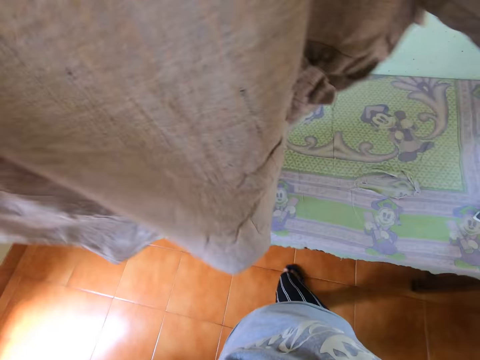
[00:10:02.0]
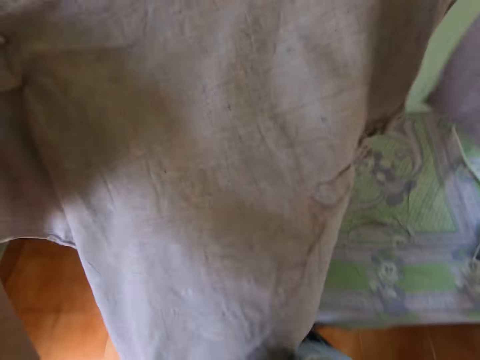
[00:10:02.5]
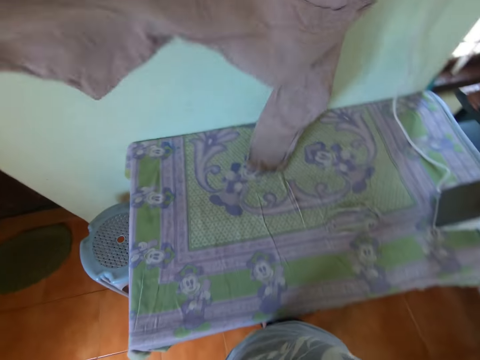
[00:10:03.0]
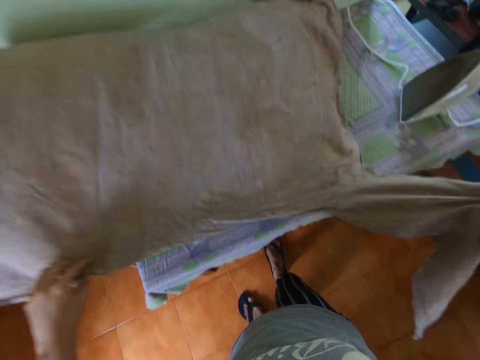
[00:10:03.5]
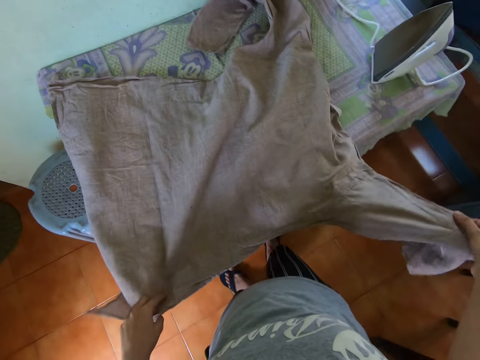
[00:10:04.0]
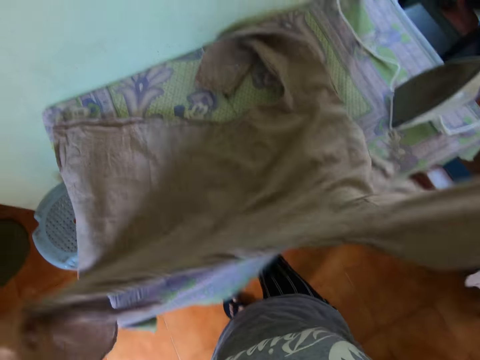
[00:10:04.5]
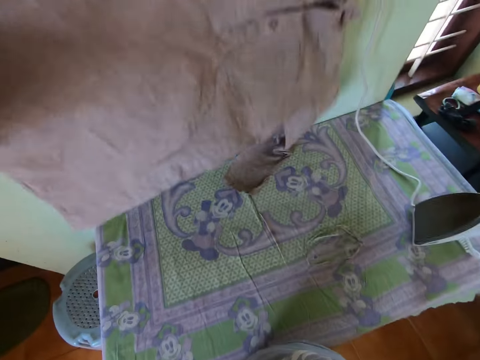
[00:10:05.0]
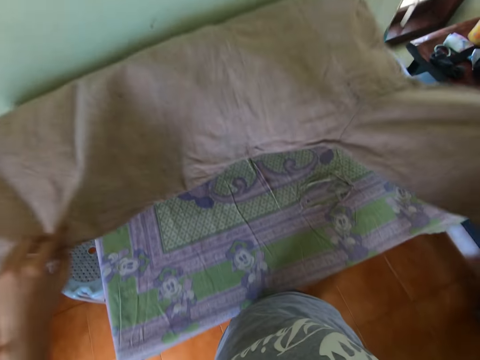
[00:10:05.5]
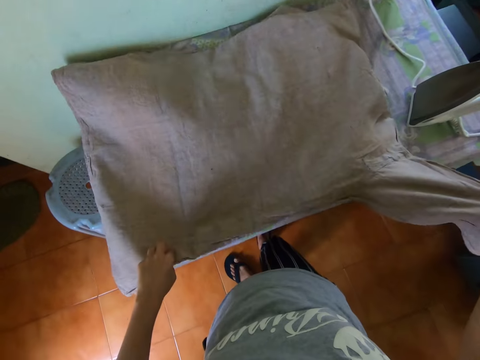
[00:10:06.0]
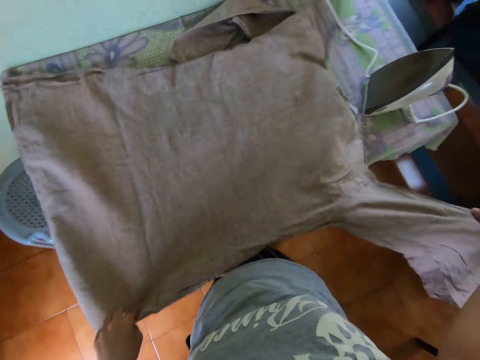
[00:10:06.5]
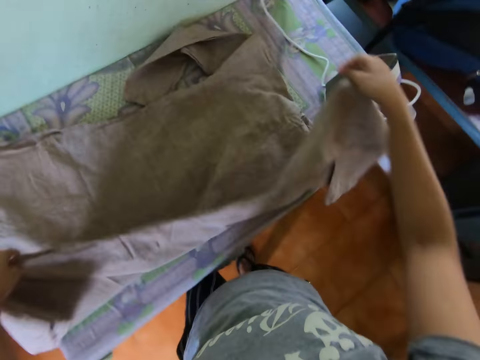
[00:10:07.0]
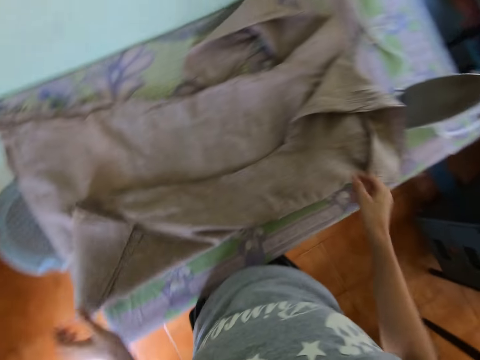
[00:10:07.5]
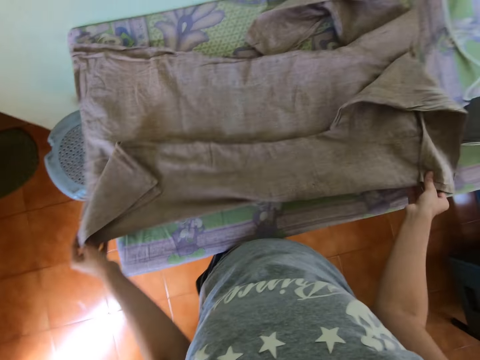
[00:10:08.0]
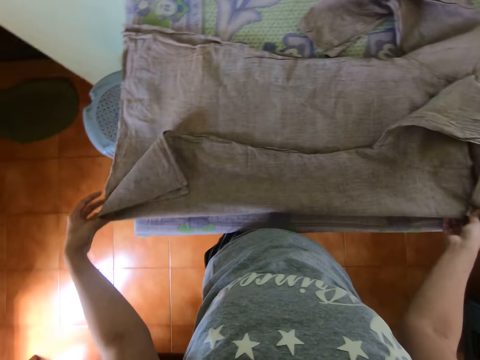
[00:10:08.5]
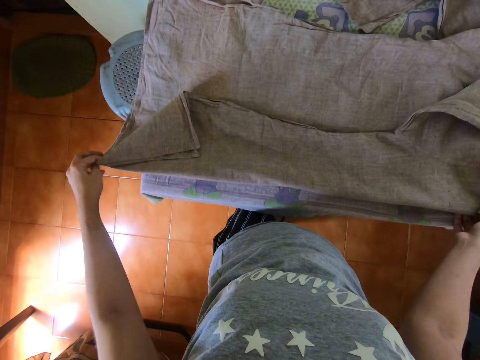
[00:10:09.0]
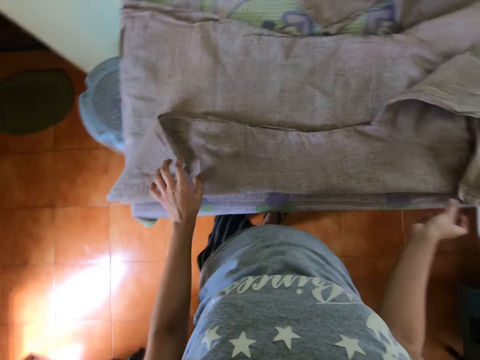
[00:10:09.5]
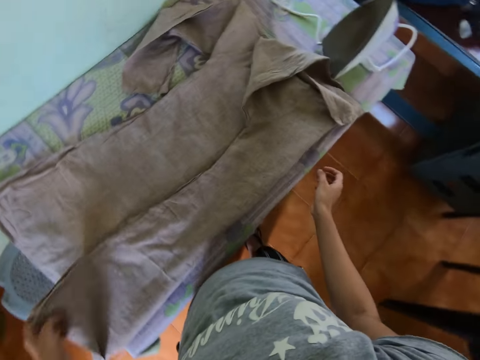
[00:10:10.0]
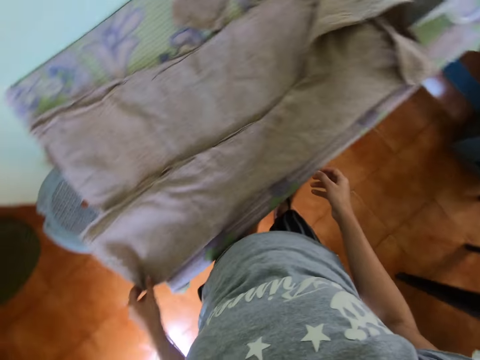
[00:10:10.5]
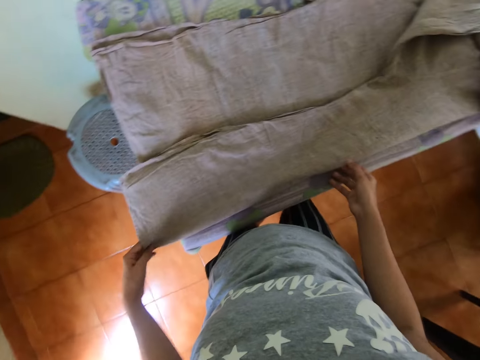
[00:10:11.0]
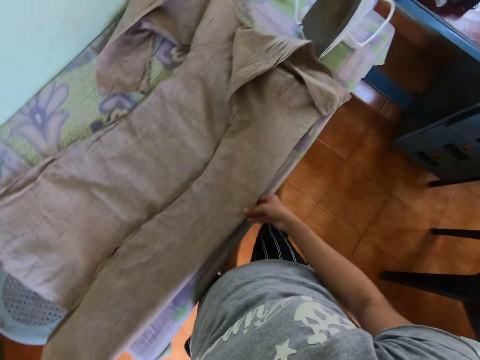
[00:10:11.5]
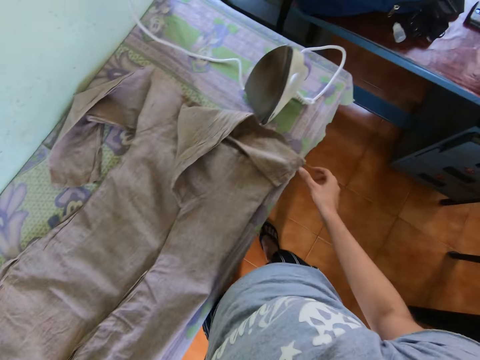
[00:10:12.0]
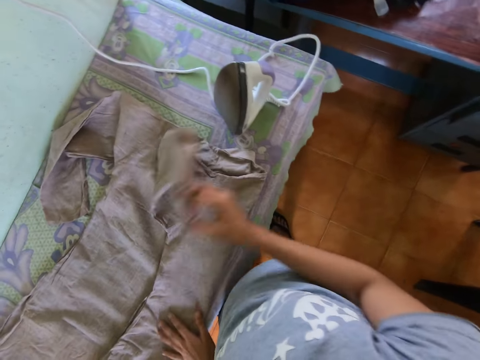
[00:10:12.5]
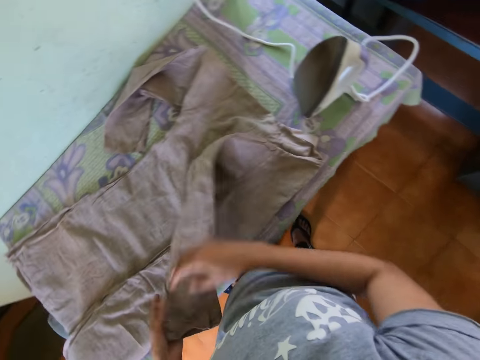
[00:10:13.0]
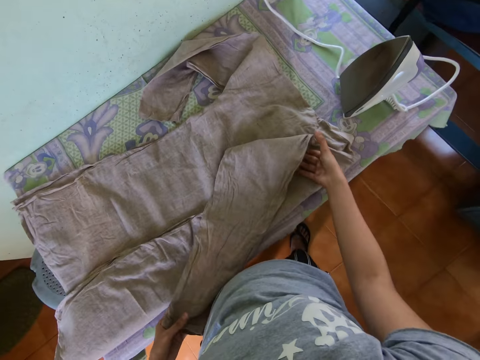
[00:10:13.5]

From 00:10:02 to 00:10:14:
The camera wearer places the shirt or cloth on the table with both hands. She lifts up the cloth from the ironing table with her hands. She drops the cloth on the ironing table with her hands. She folds the cloth on the ironing table with her hands.

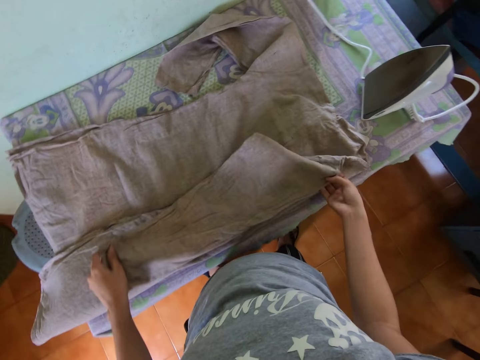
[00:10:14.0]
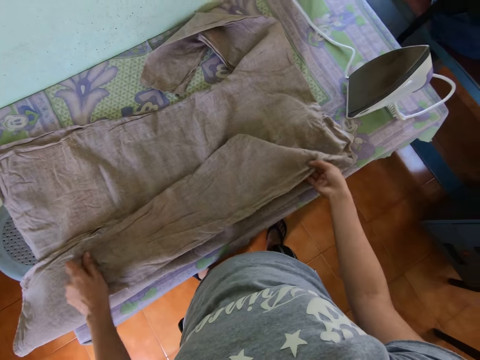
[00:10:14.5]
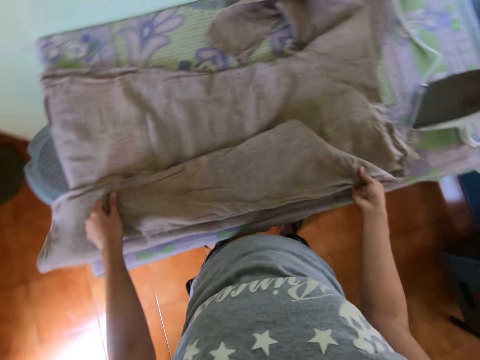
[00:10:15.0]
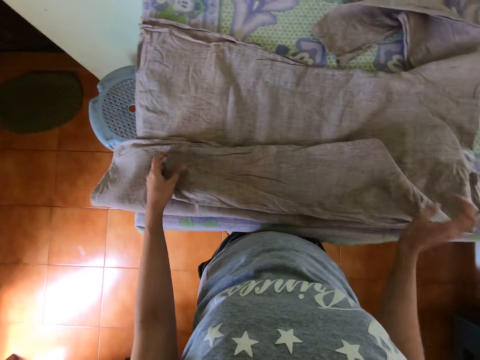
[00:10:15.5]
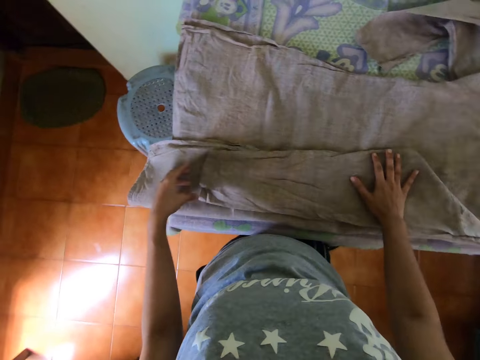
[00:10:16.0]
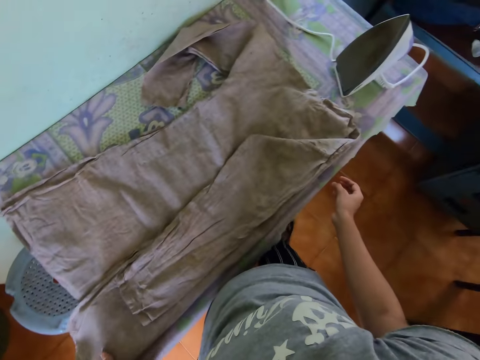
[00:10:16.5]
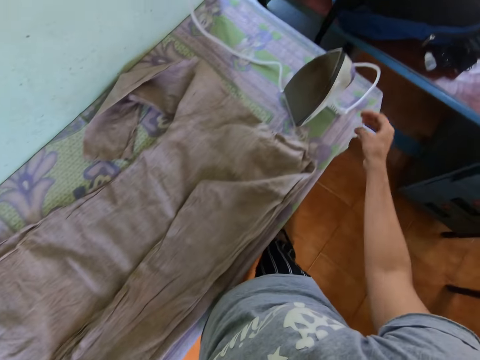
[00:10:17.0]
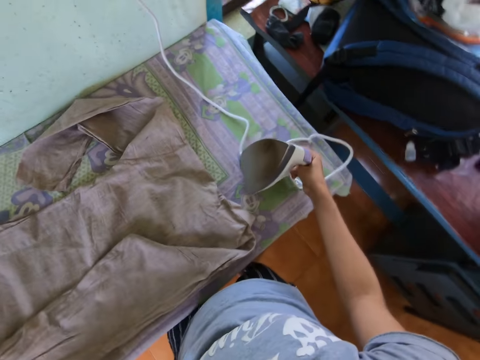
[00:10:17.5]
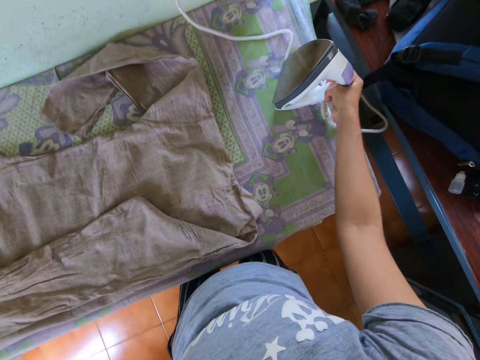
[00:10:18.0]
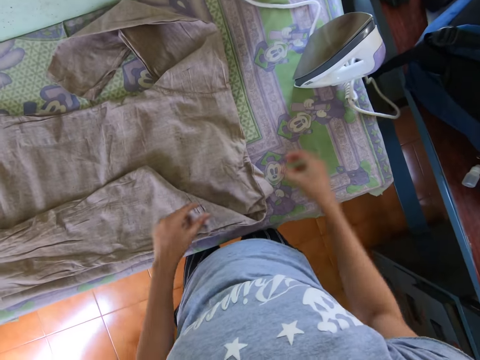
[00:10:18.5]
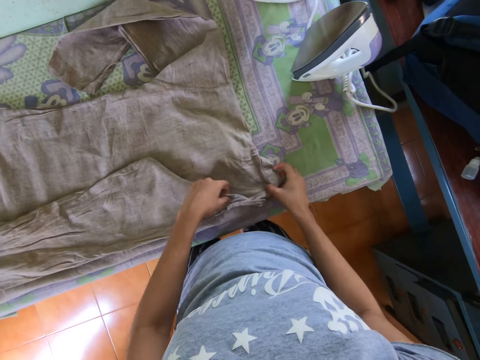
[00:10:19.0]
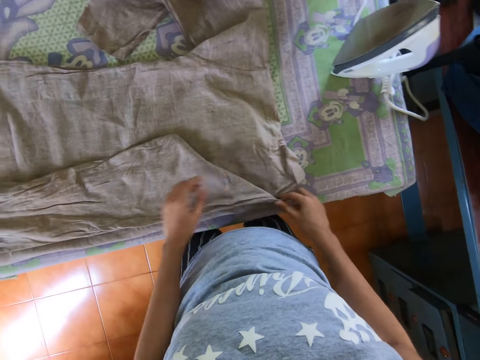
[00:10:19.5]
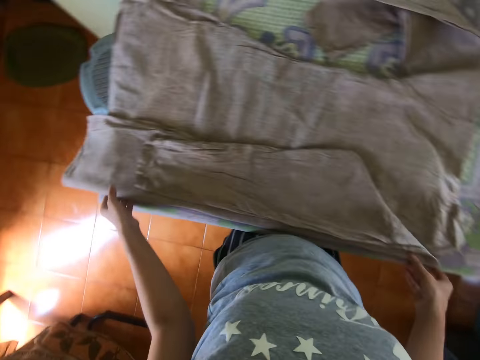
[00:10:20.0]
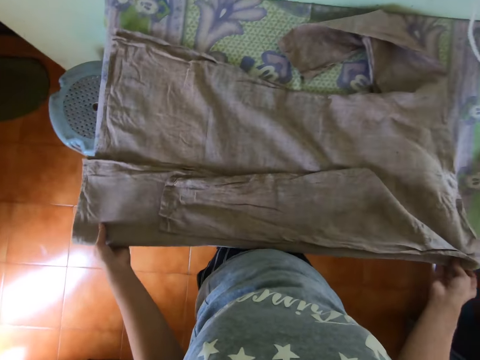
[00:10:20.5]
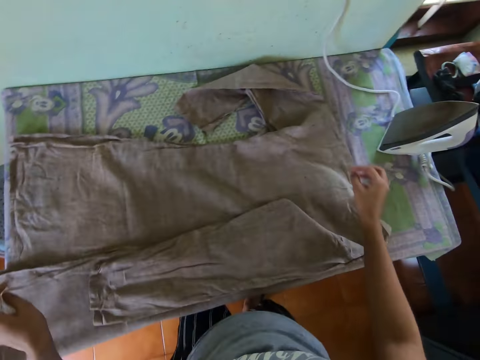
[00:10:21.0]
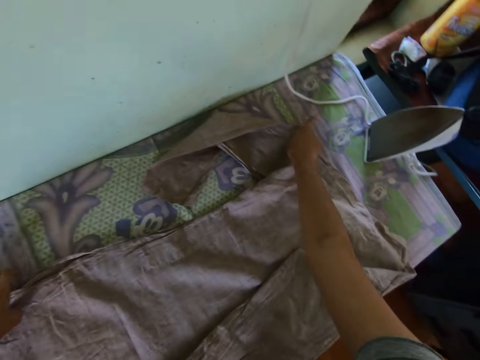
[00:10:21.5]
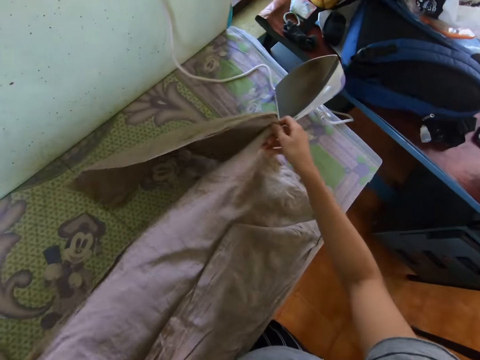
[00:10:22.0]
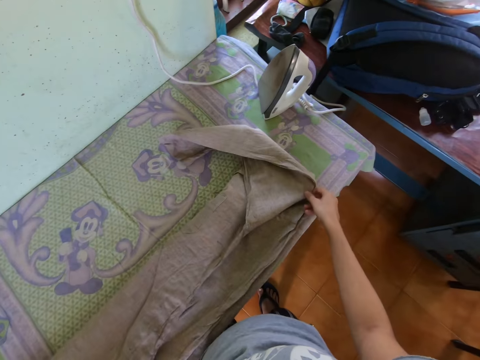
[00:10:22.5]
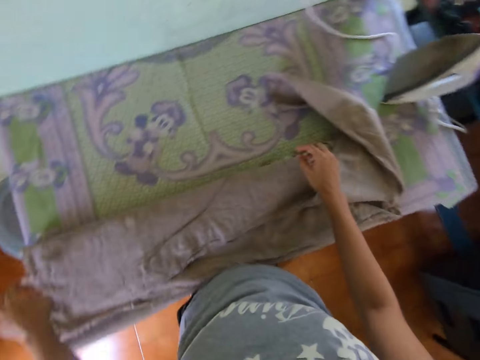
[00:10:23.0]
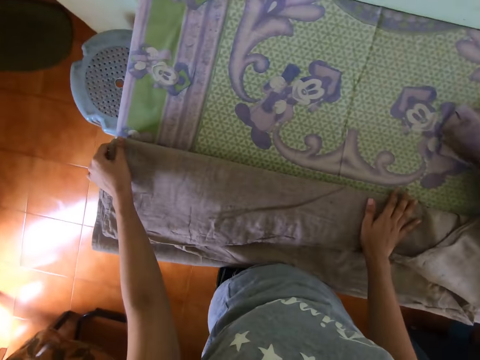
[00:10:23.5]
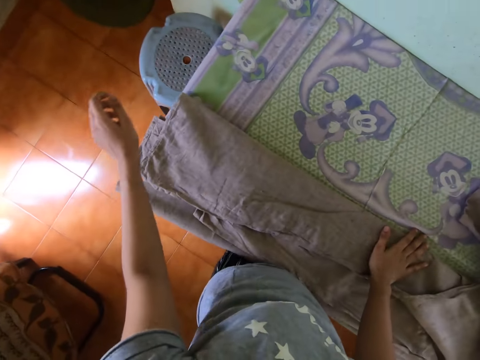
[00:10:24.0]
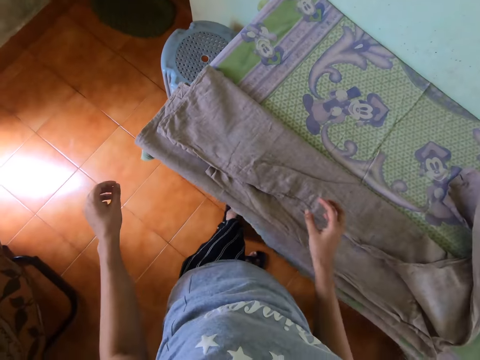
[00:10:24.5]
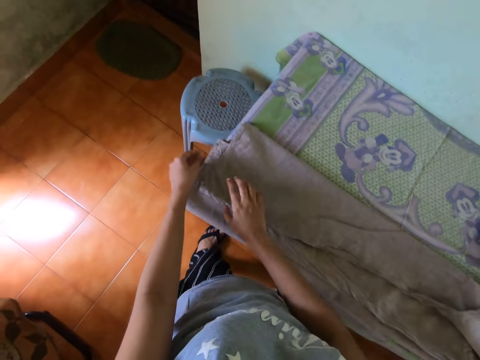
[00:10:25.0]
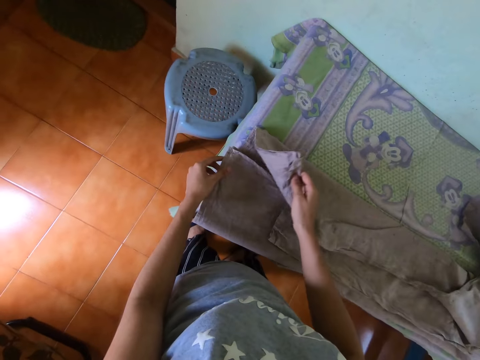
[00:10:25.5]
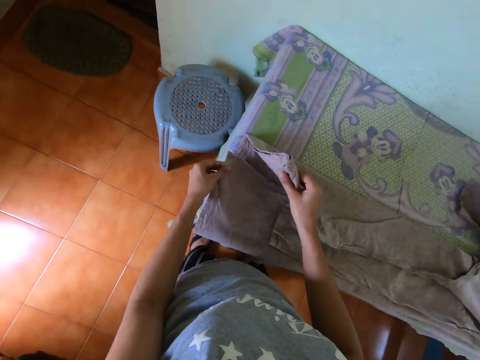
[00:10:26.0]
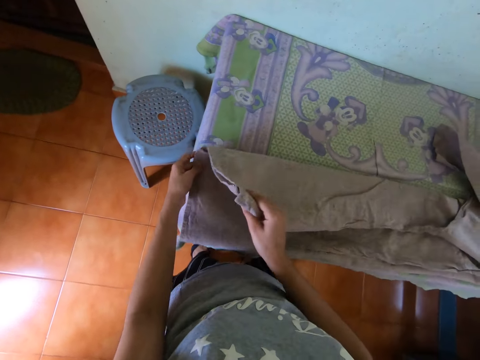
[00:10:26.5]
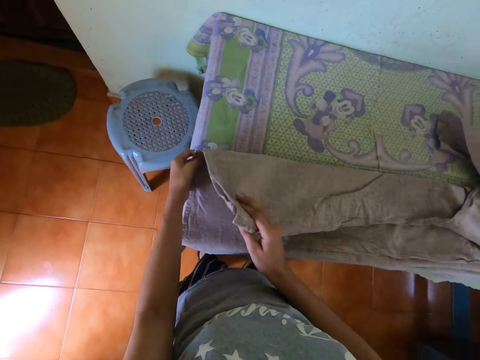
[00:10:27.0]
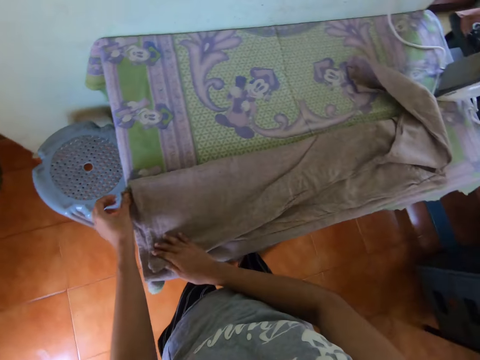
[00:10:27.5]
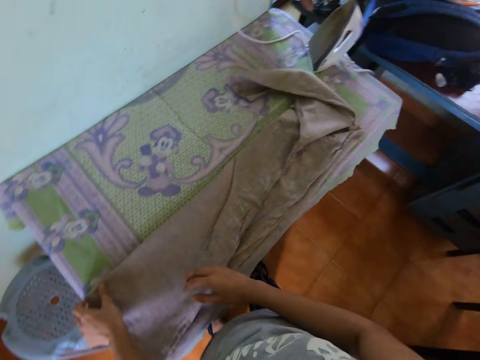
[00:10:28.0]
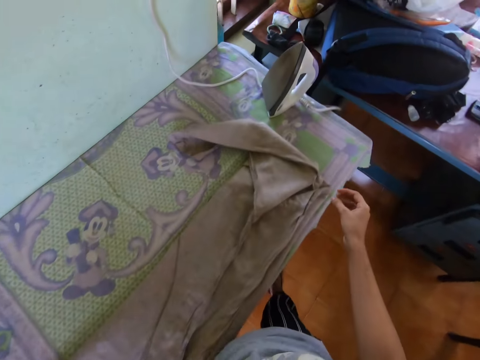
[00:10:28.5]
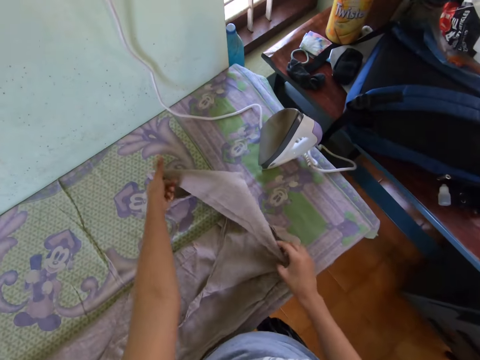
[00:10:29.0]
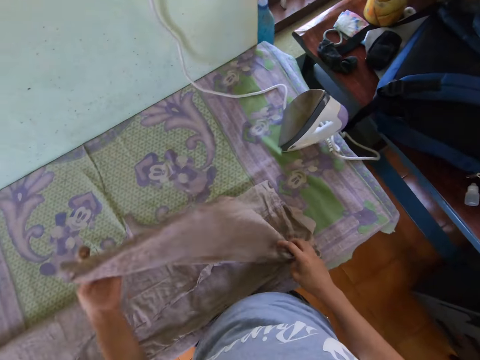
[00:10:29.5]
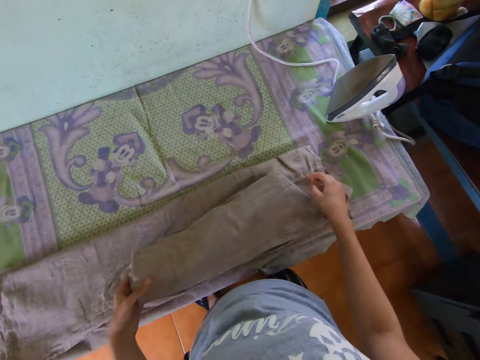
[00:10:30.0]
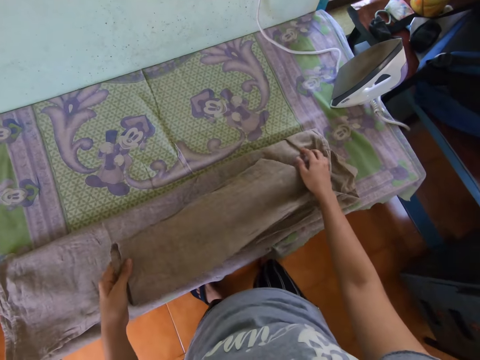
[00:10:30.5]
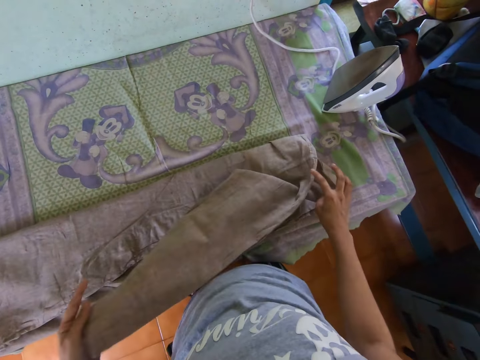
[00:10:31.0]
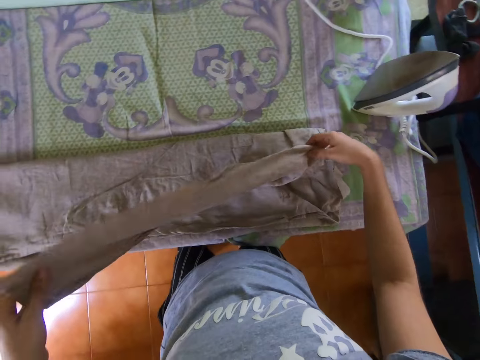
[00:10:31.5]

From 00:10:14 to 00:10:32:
The camera wearer moves the electric iron box on the ironing table with the right hand. She folds the cloth on the ironing table with her hands. She folds the shirt with both hands.
